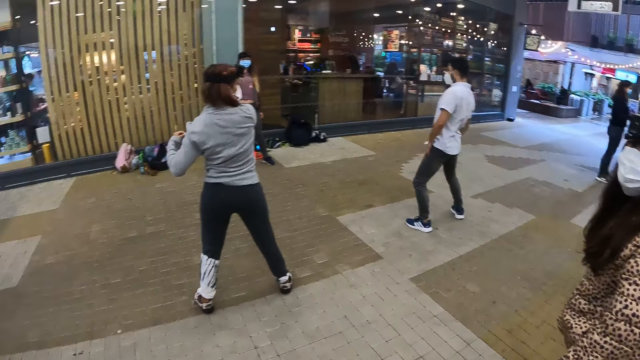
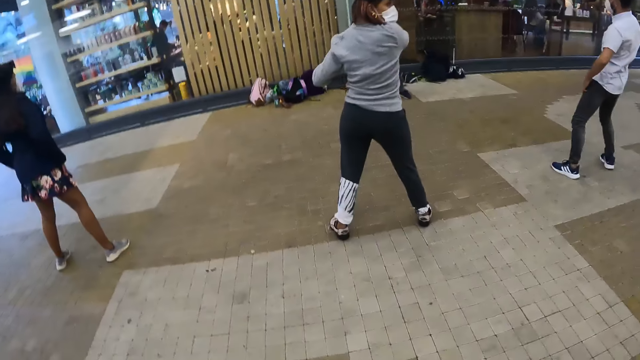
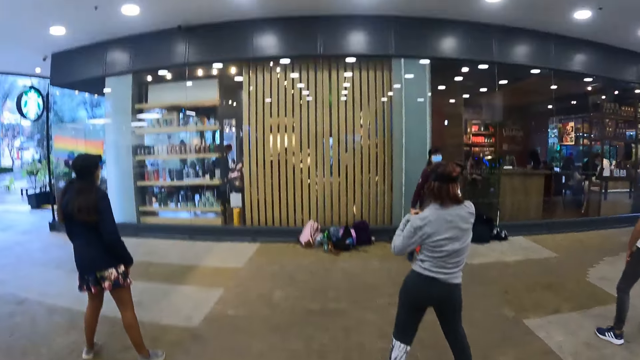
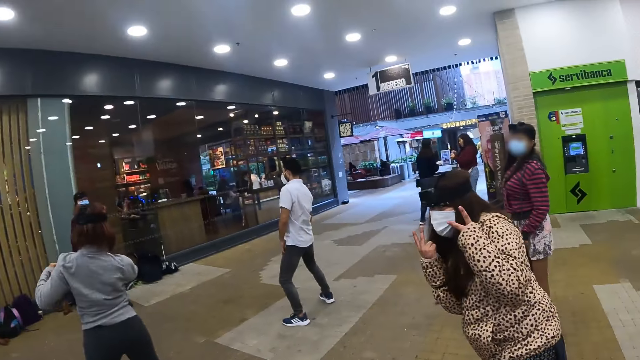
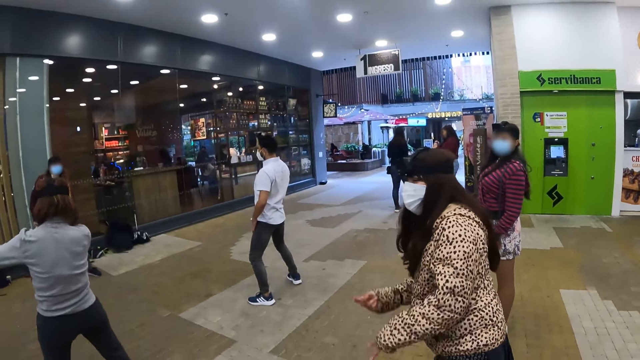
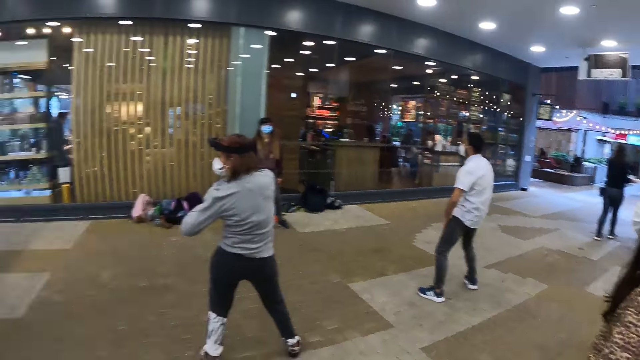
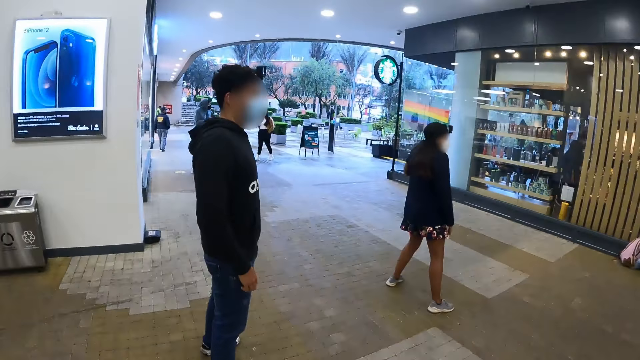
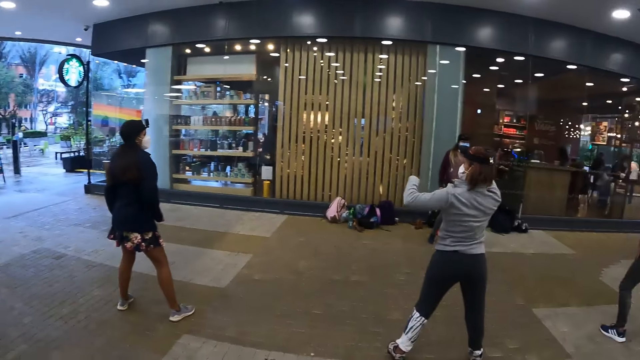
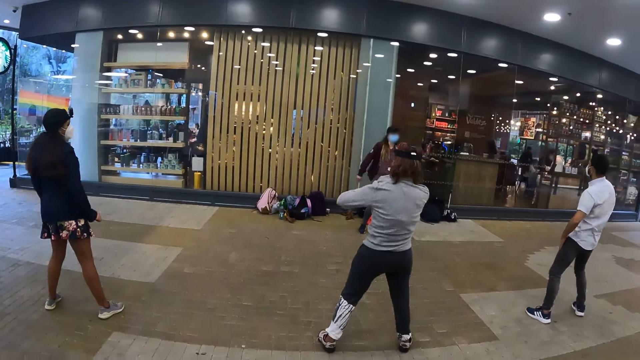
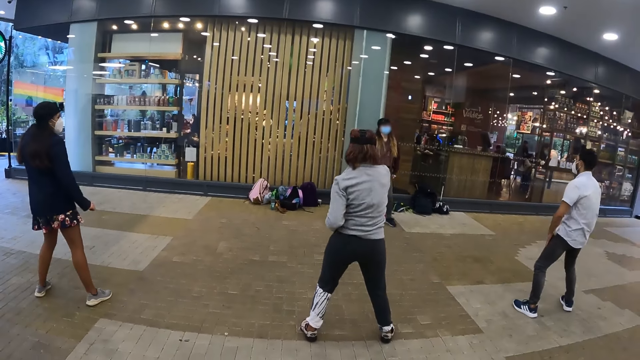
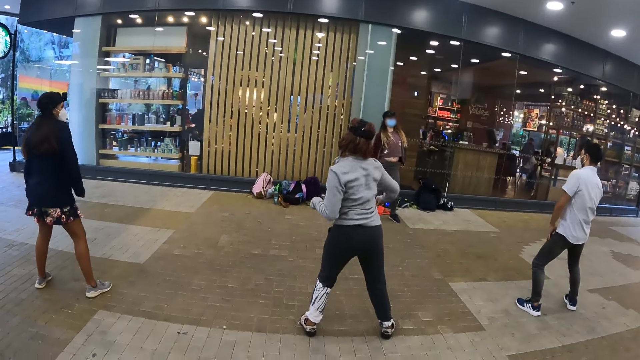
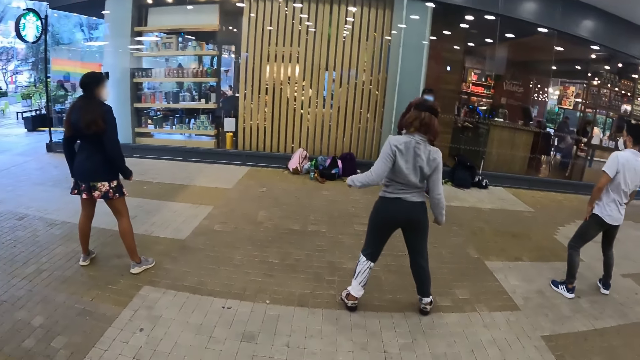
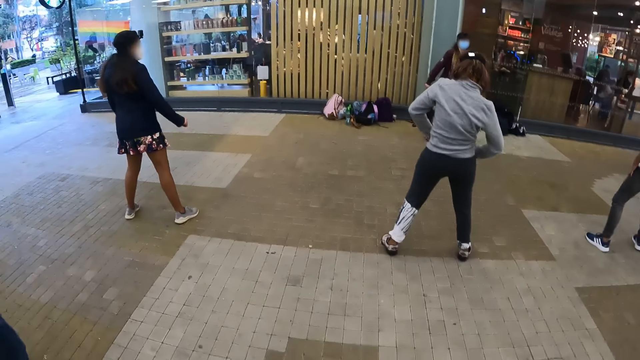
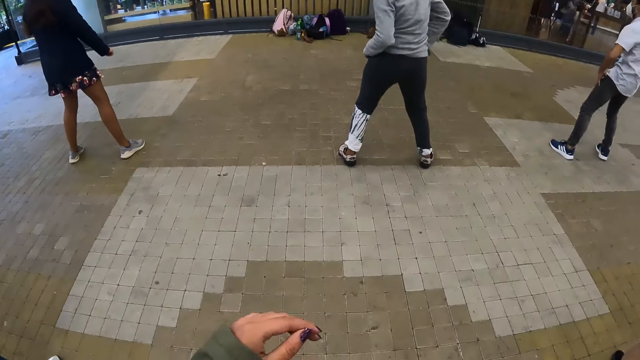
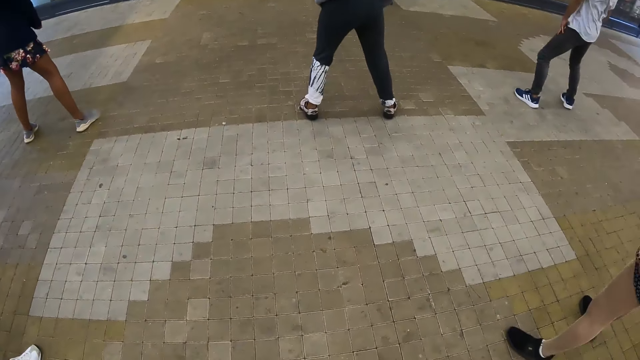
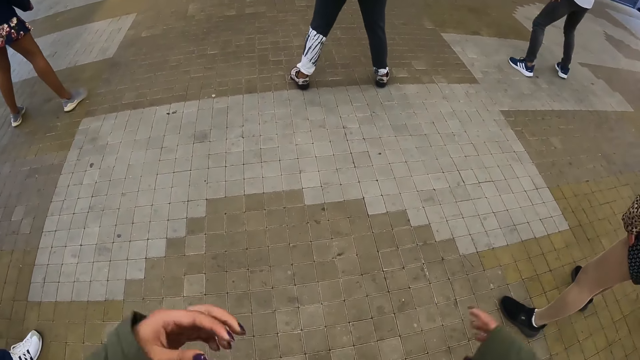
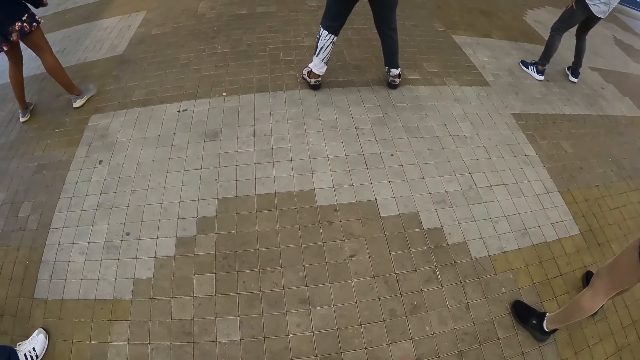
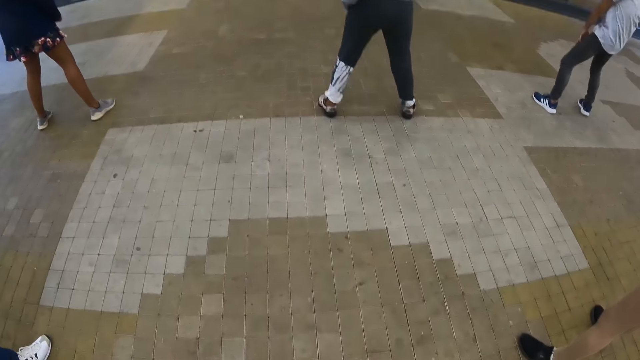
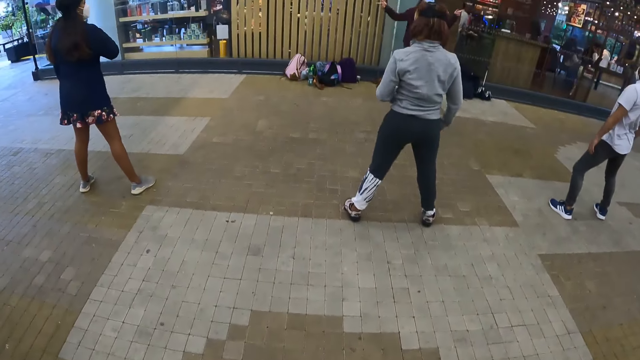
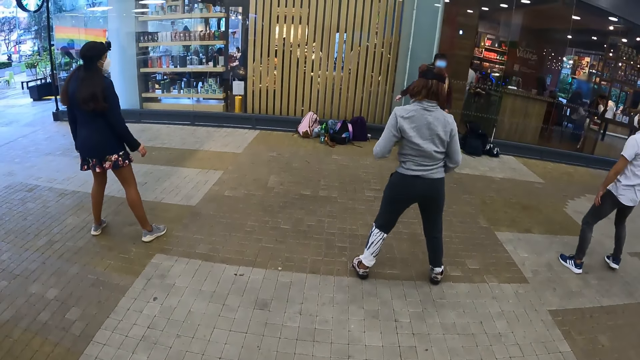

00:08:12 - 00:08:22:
The camera wearer looks around the mall. They lift the hands. They look at a woman dance.

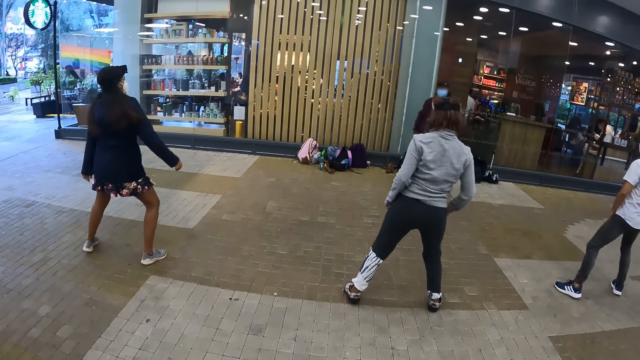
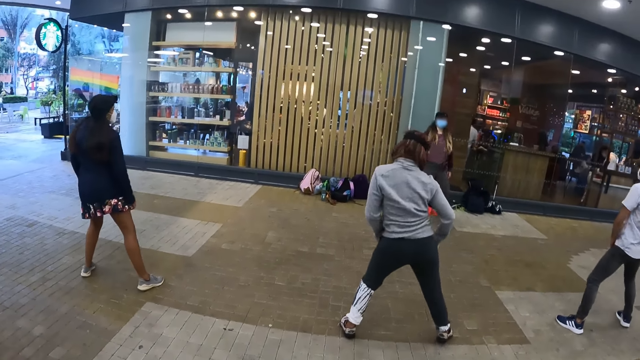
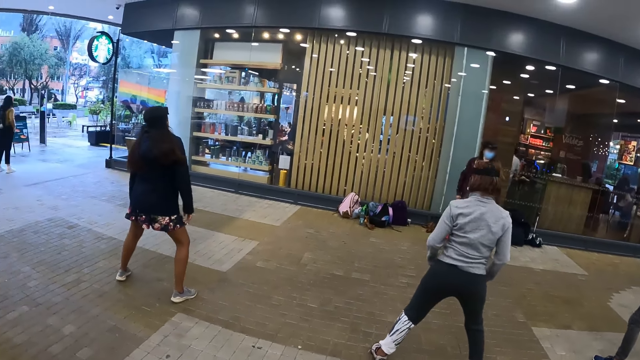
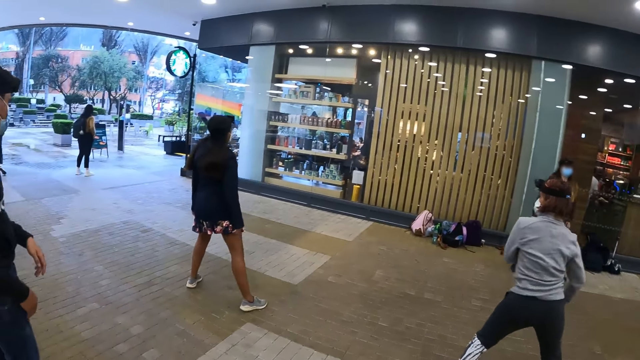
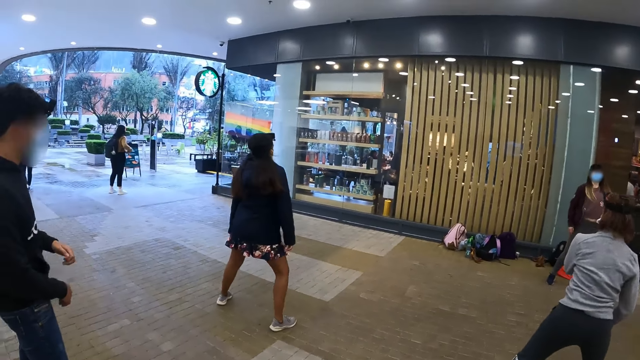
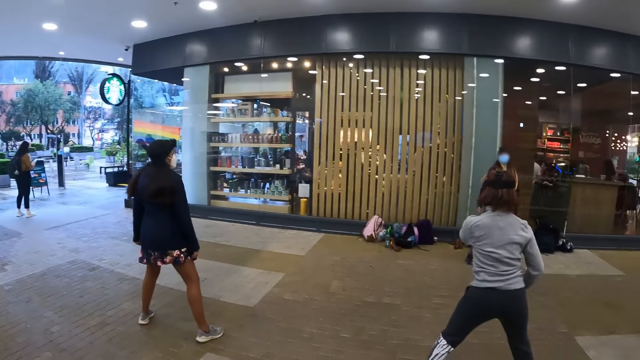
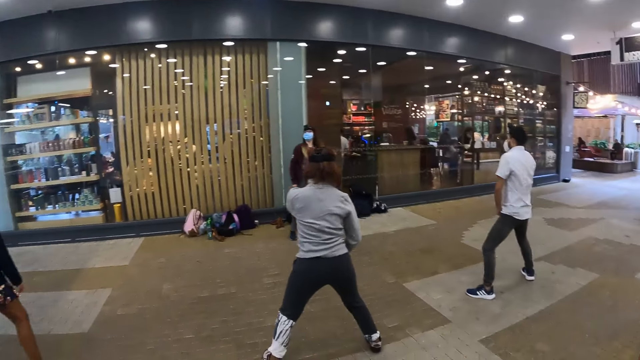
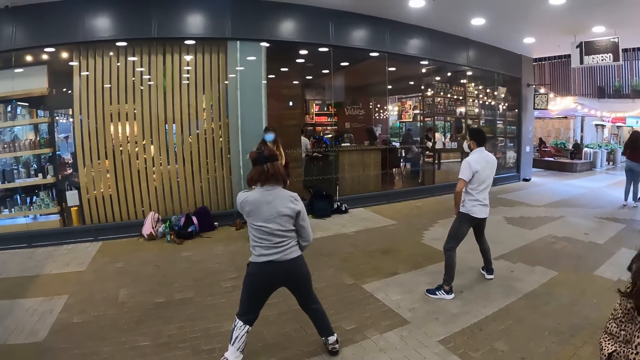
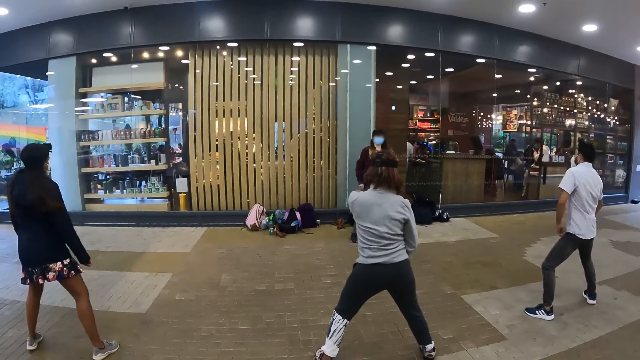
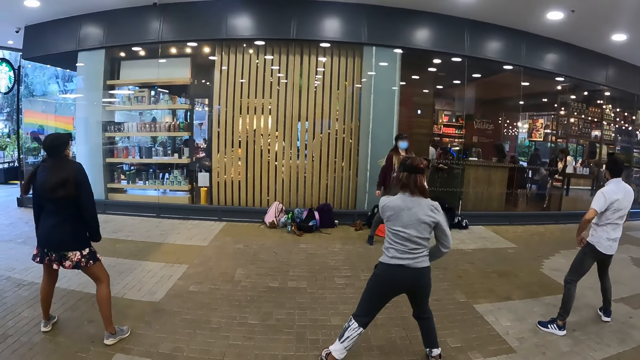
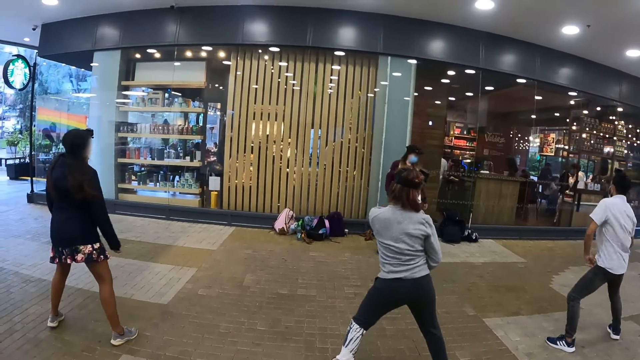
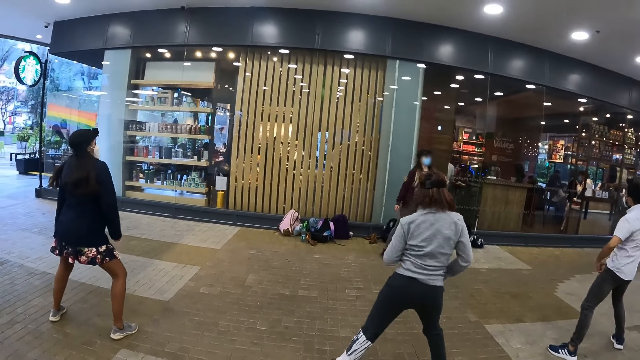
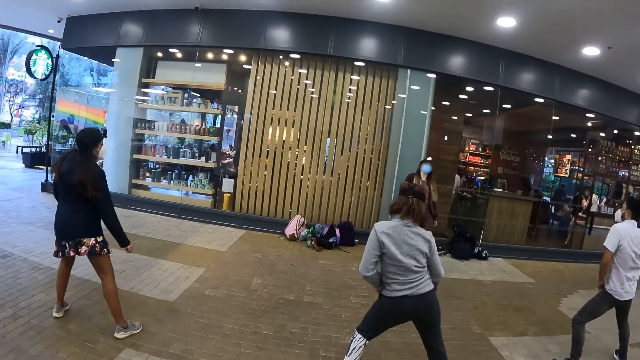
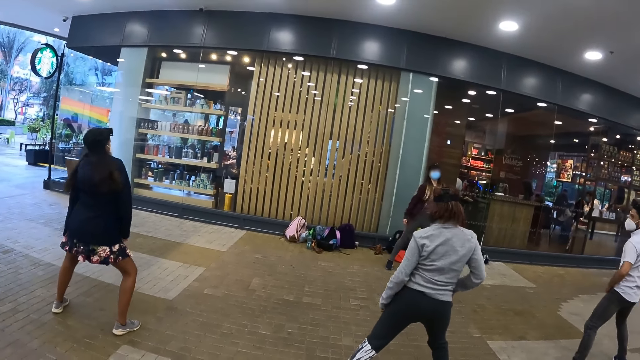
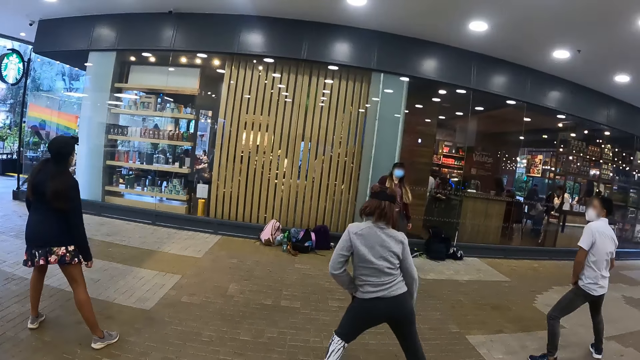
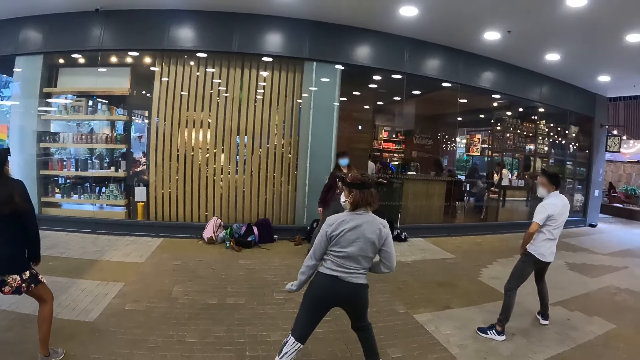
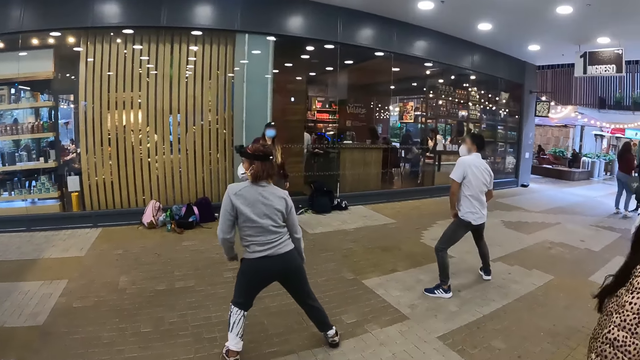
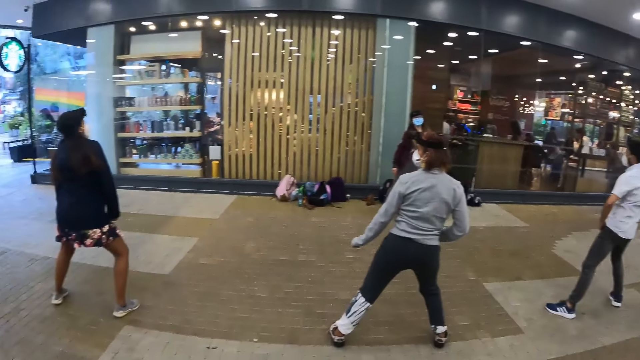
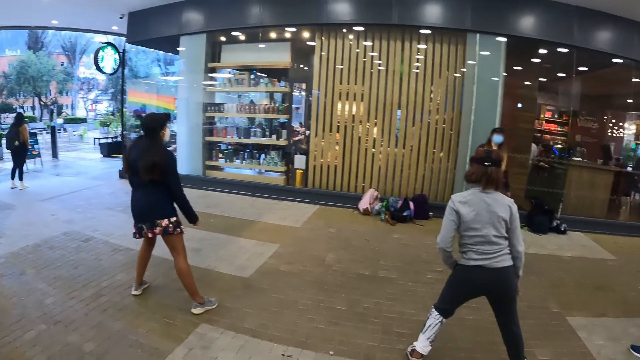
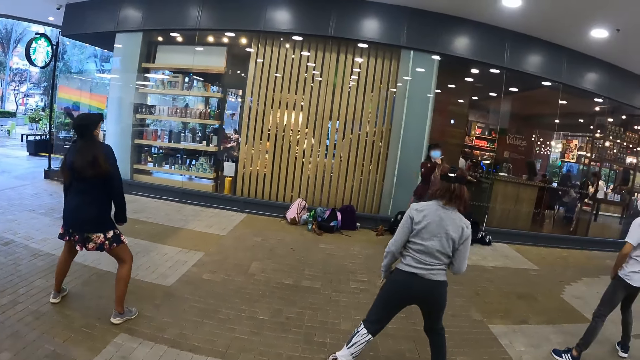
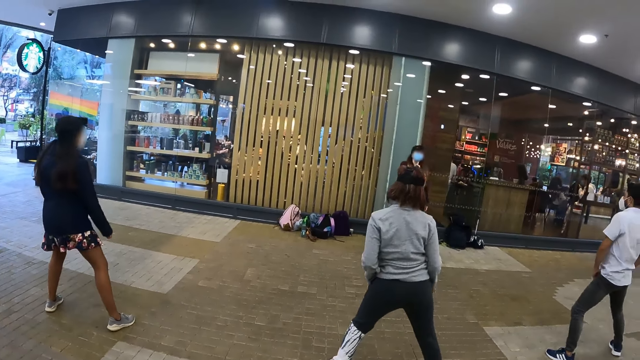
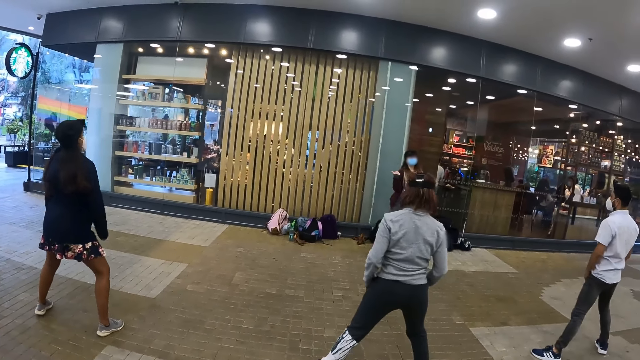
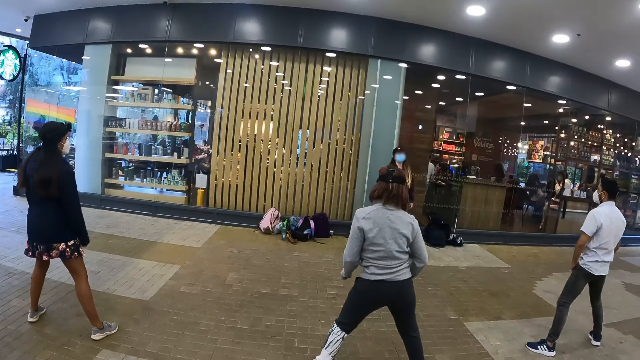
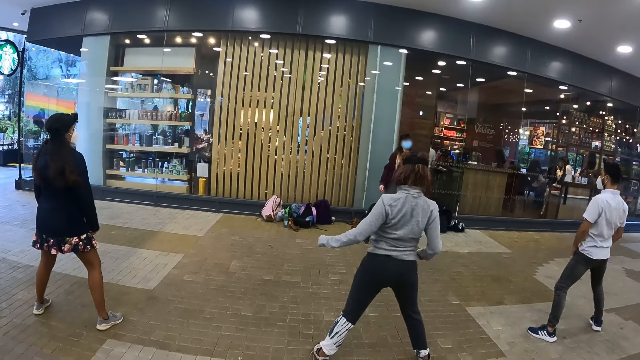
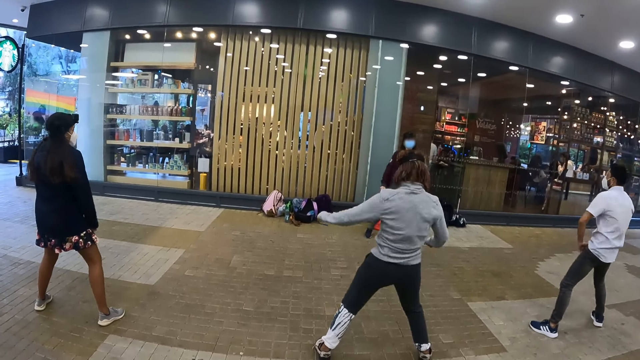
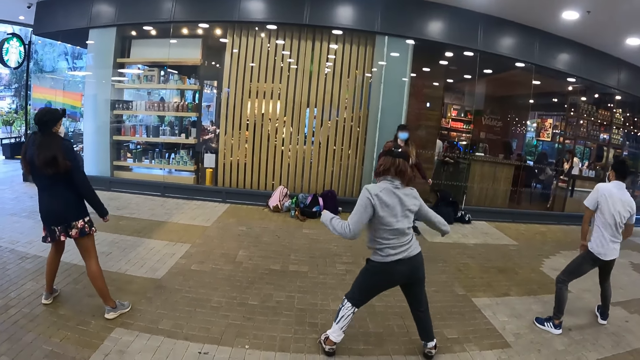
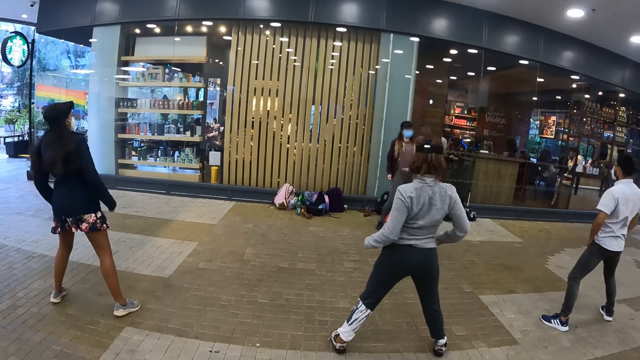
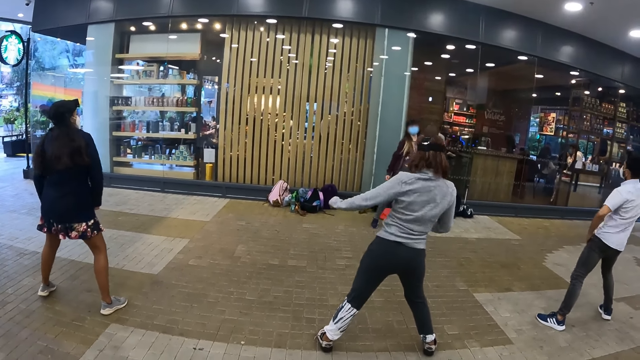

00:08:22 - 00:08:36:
A man stretches the waist and stretches the legs.
